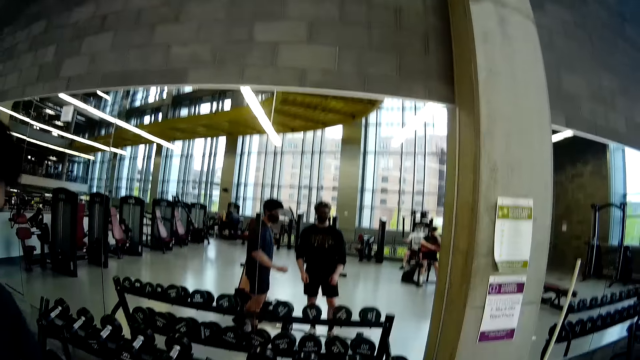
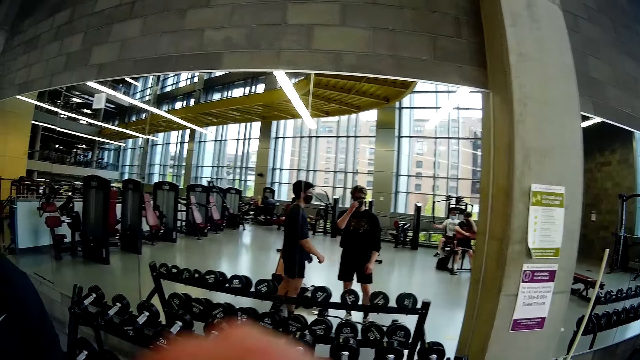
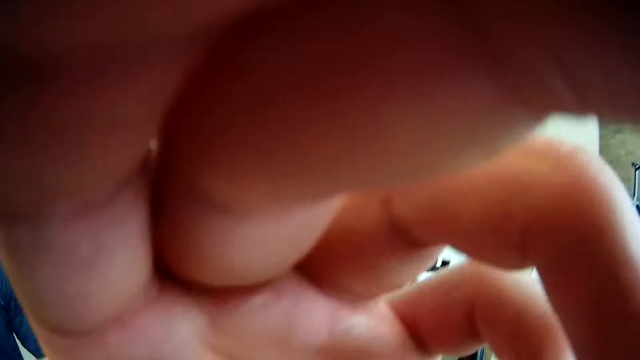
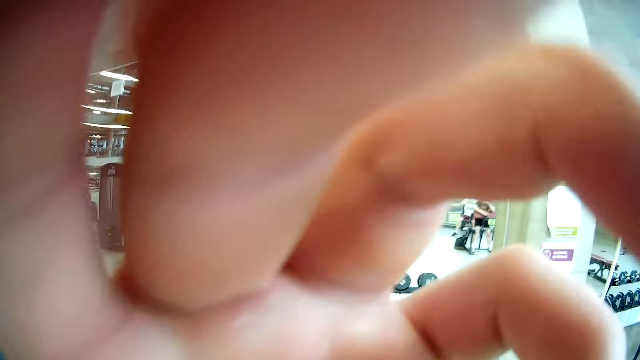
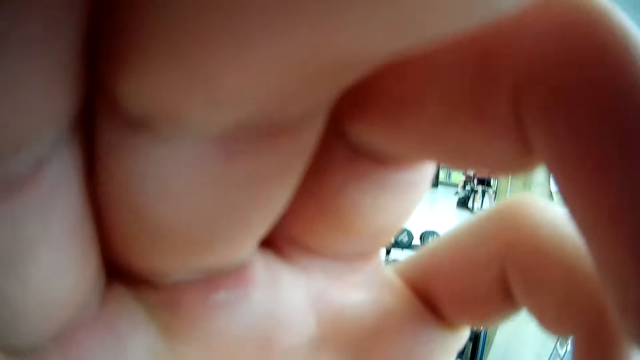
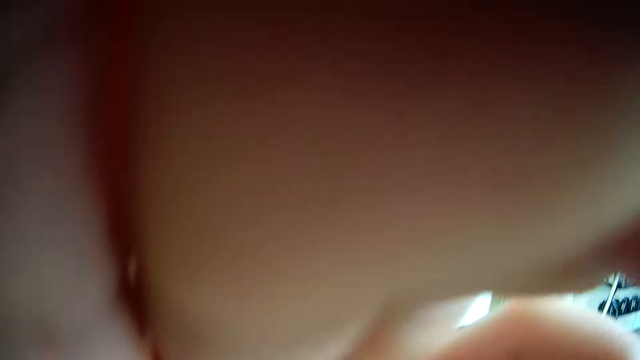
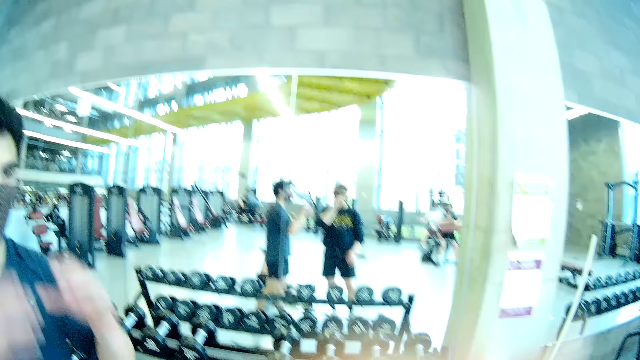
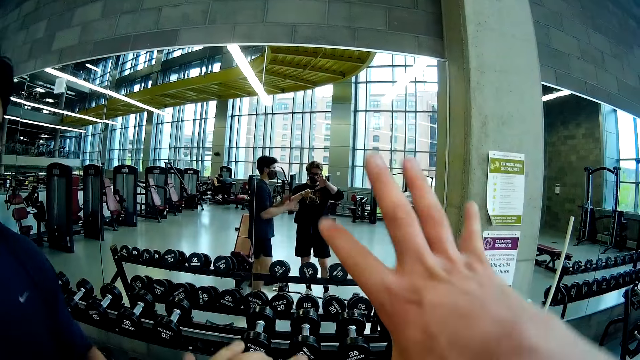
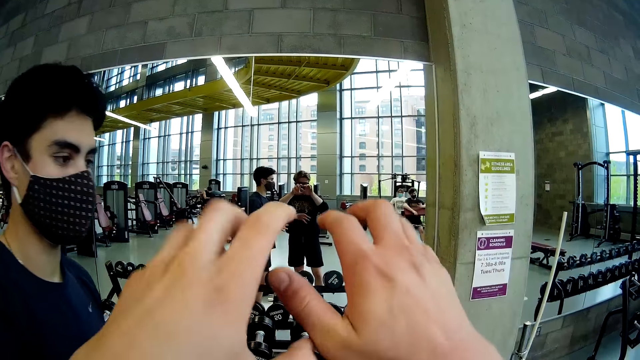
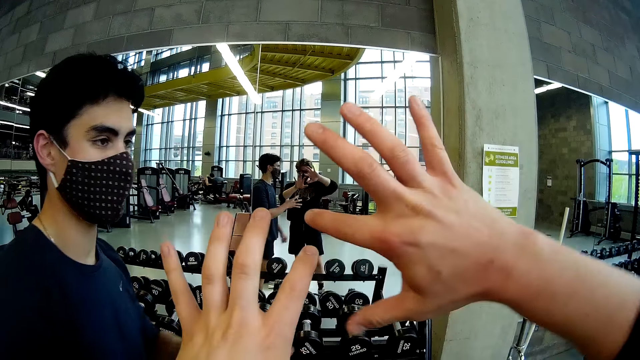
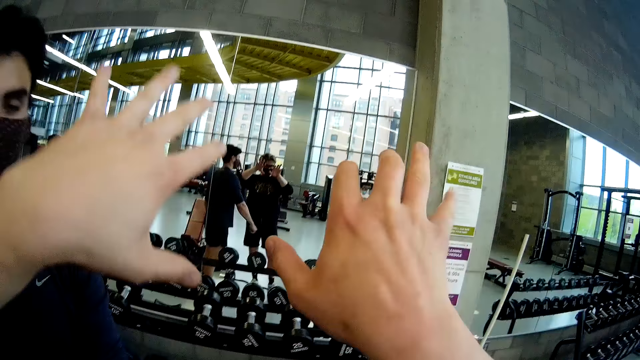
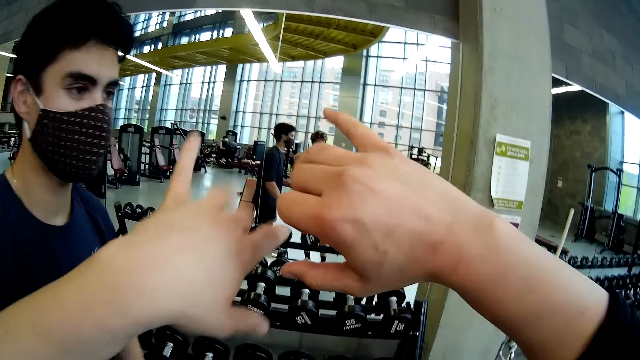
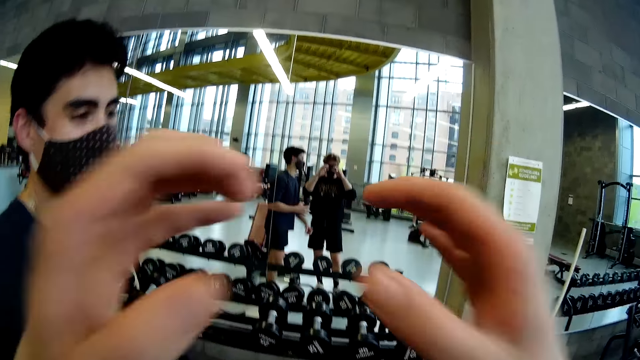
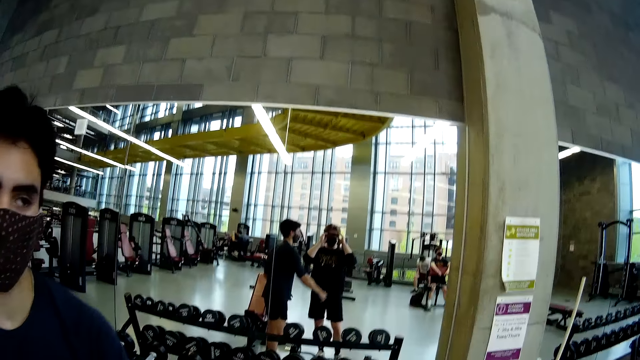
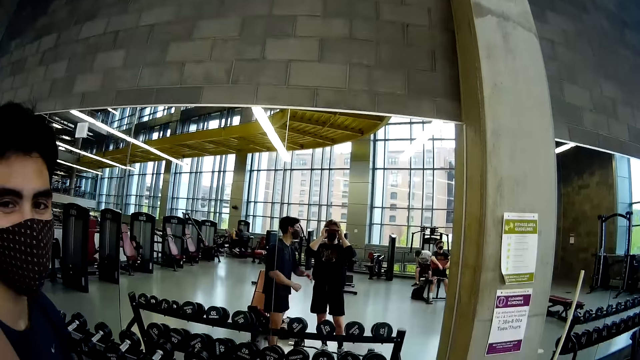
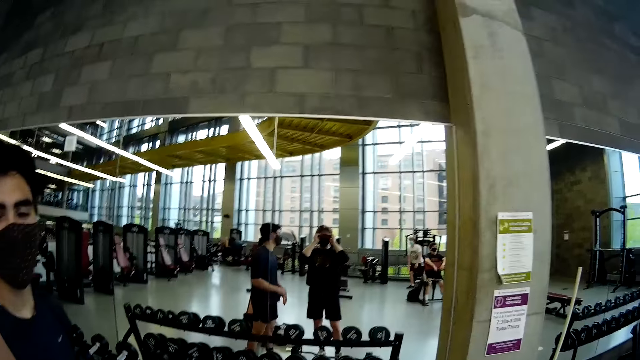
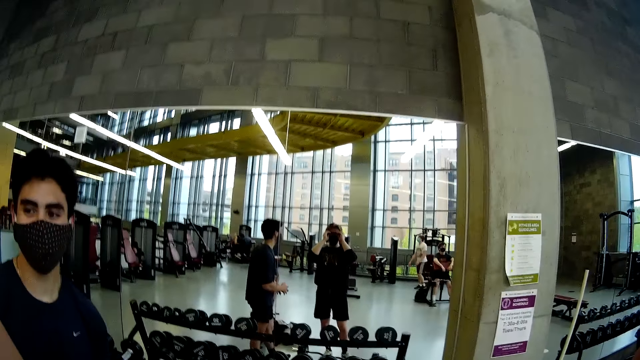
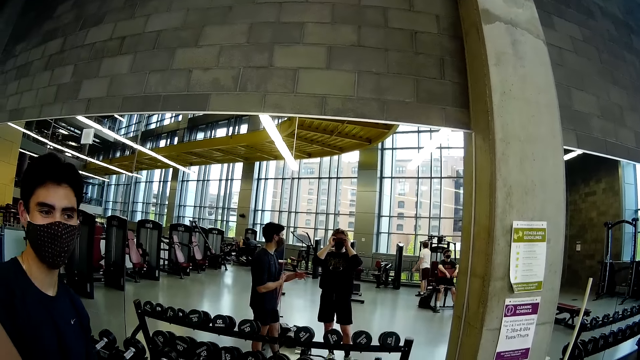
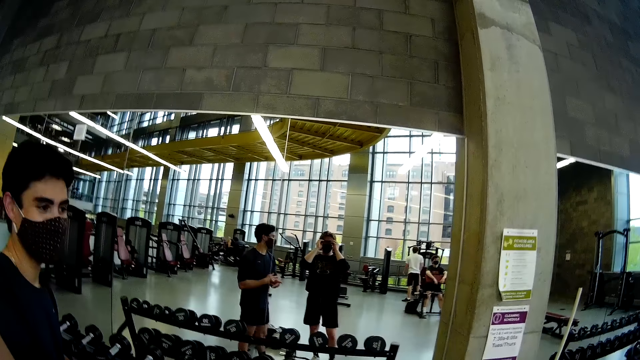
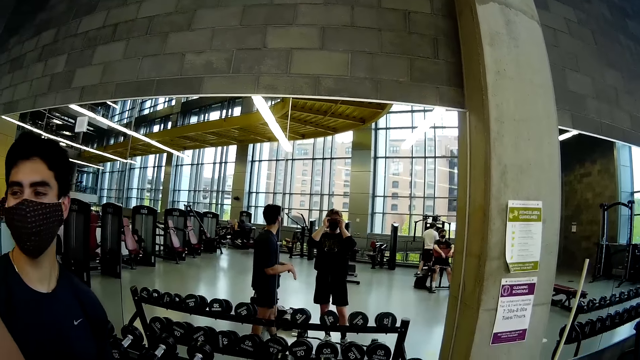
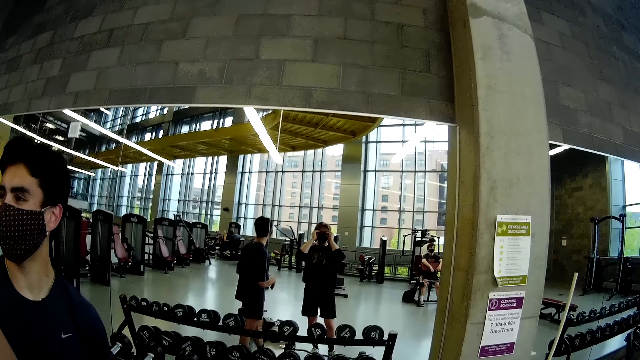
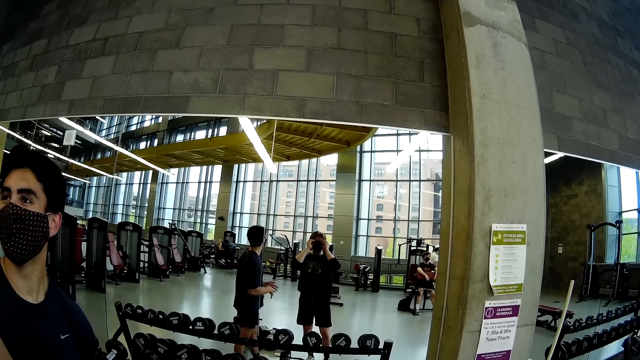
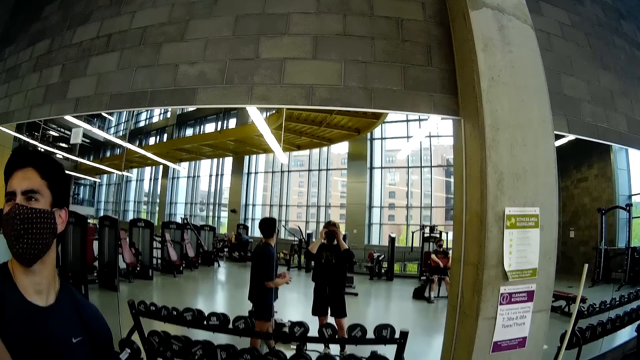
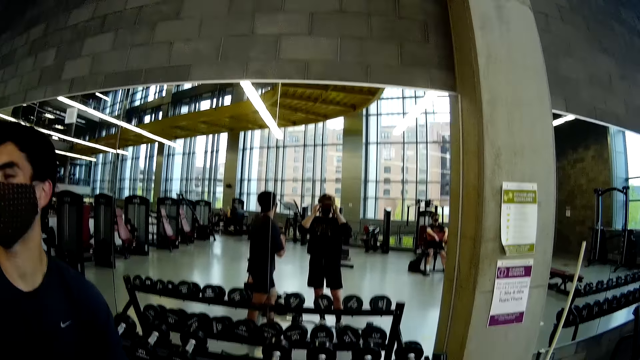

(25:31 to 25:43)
The camera wearer adjusts the camera with his left hand. He does a workout in the gym. He adjusts the camera with his hands.

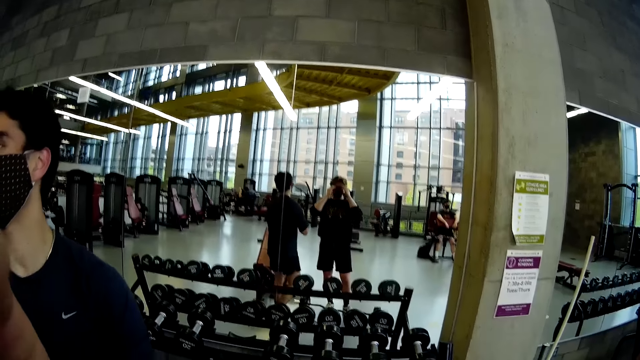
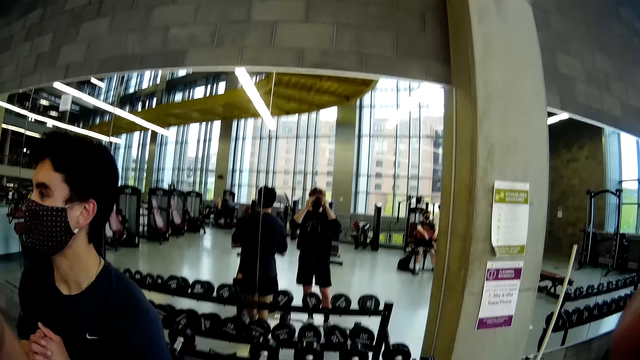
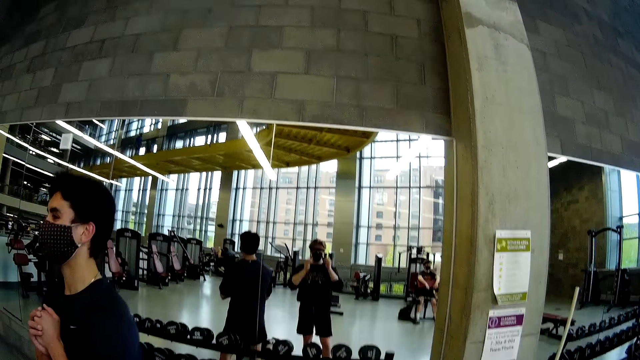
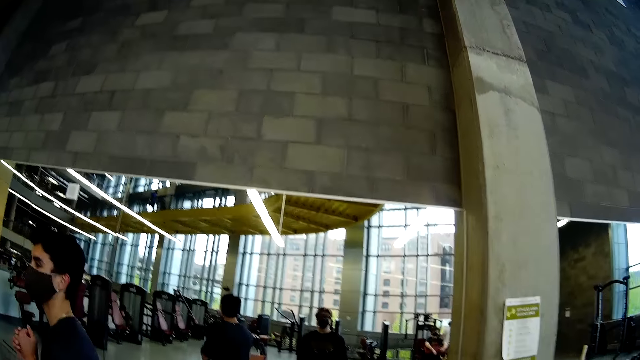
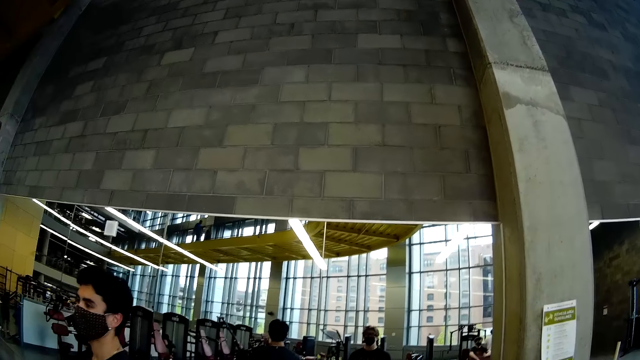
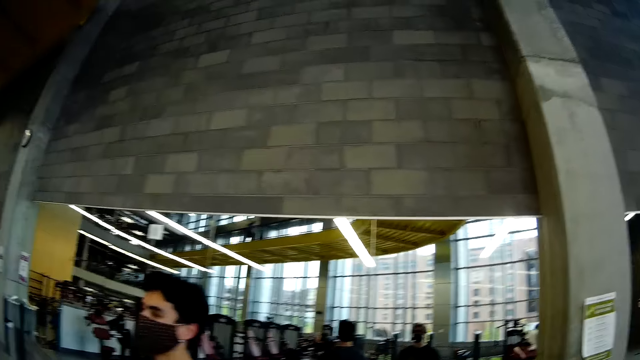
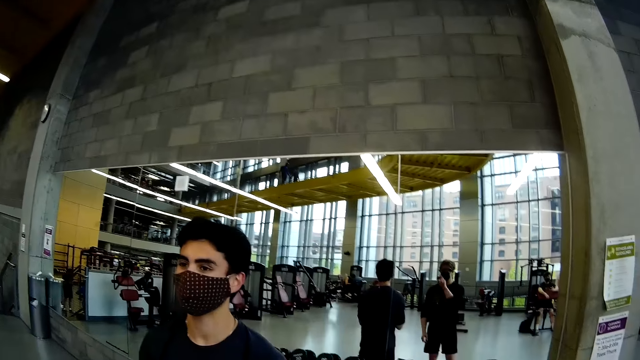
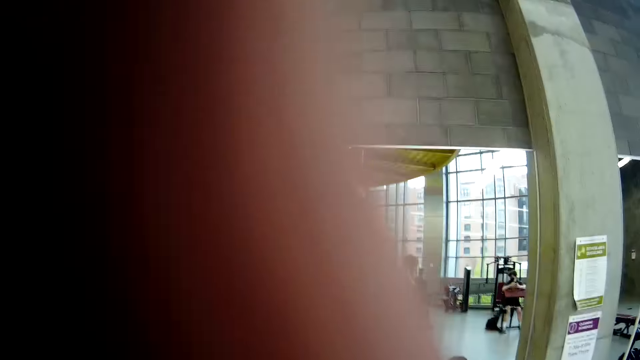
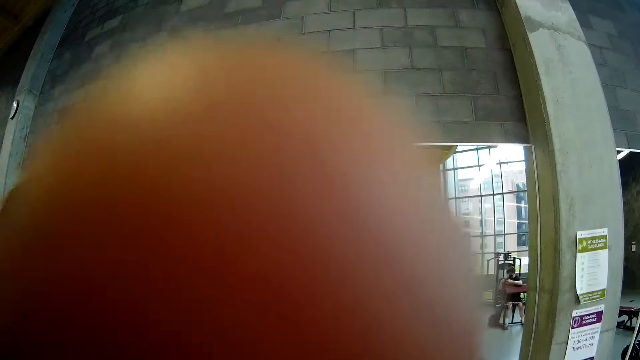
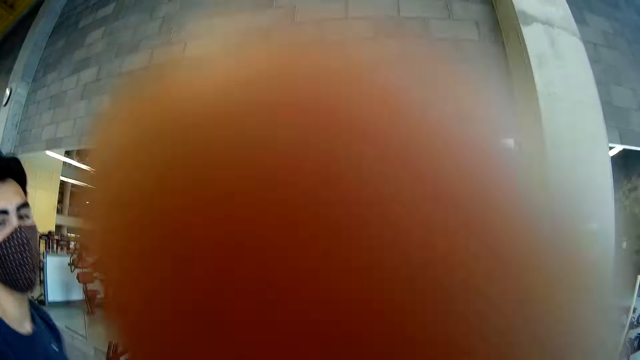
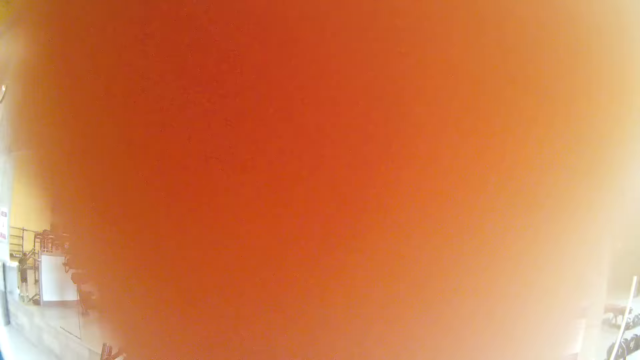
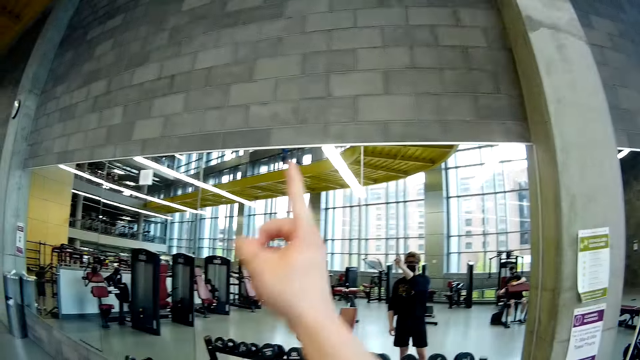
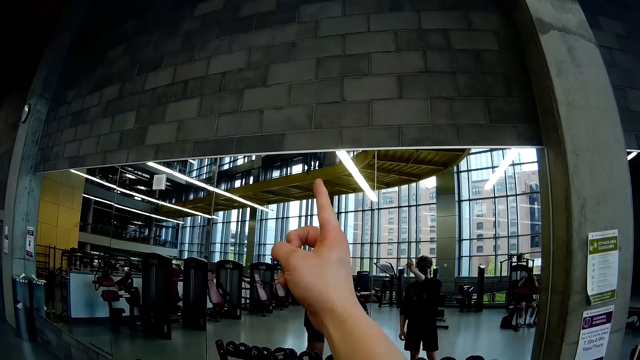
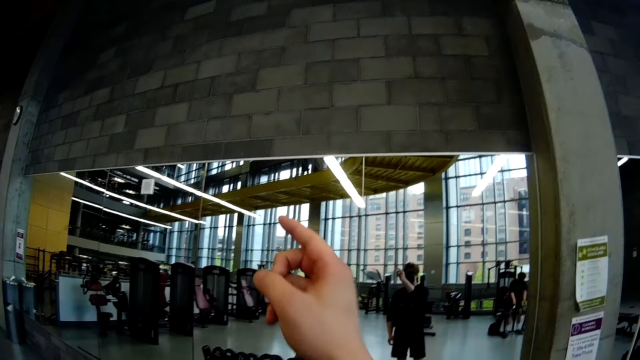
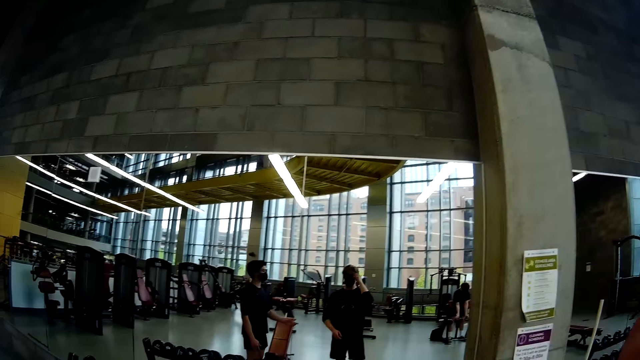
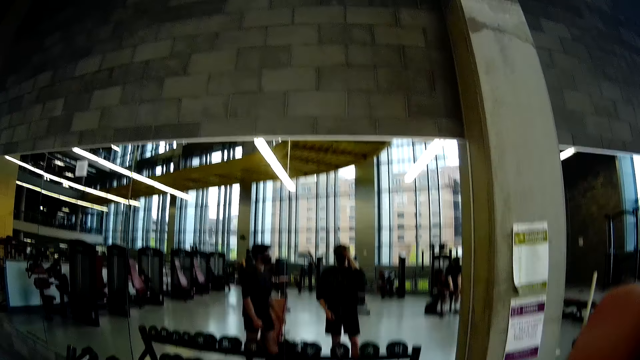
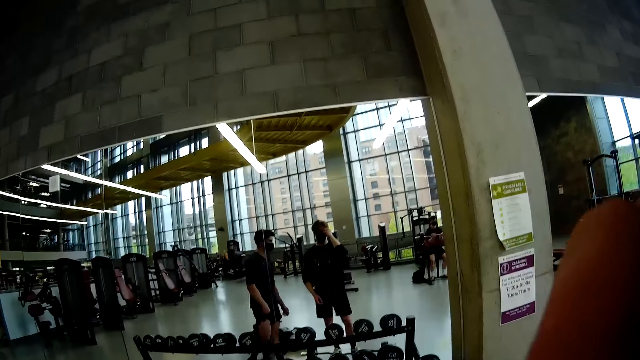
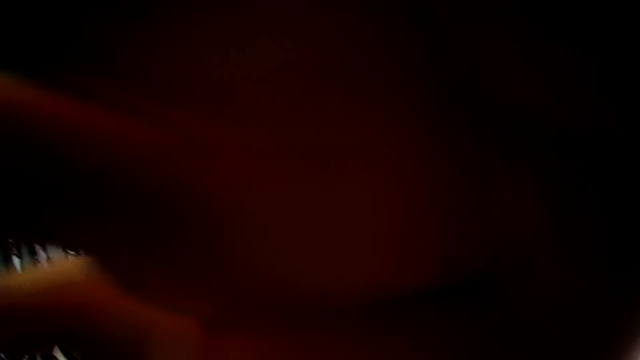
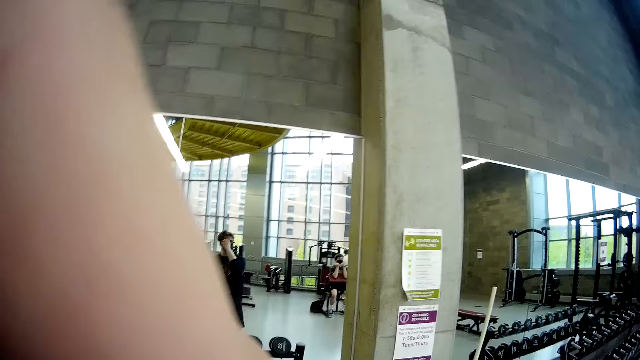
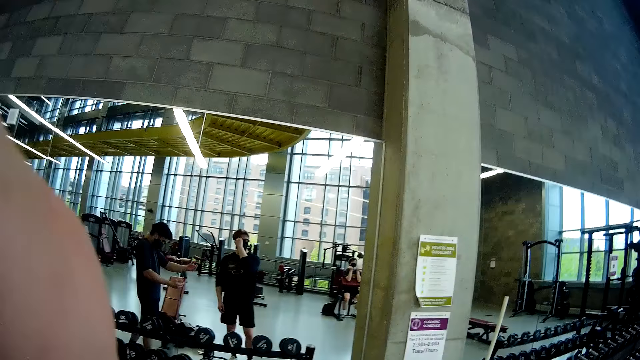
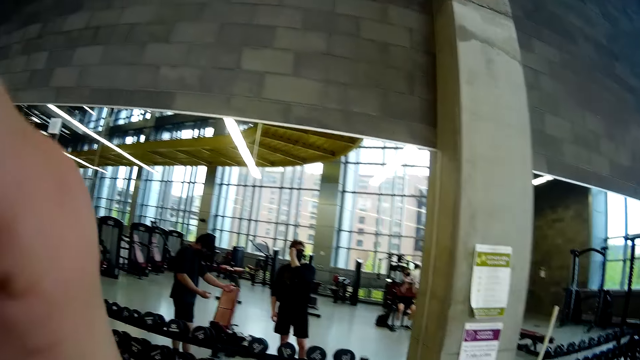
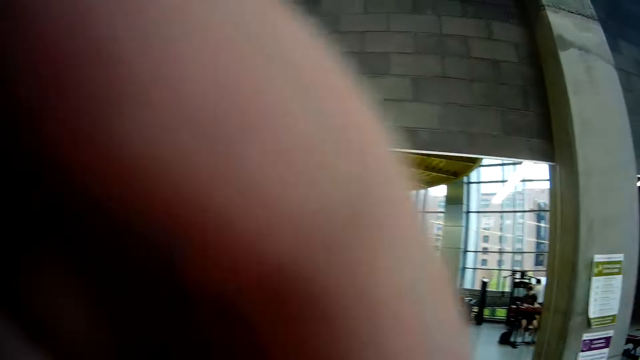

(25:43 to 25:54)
The camera wearer points at something with his right hand. He adjusts the camera with his right hand. He touches his glasses with his left hand.
